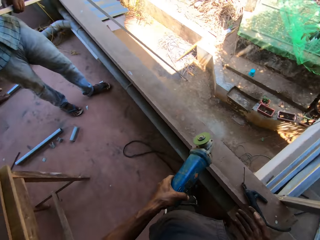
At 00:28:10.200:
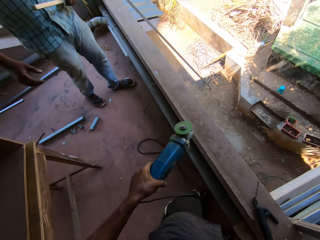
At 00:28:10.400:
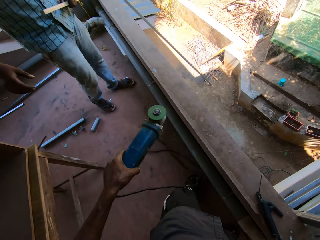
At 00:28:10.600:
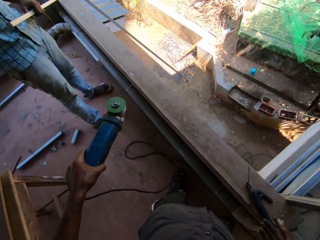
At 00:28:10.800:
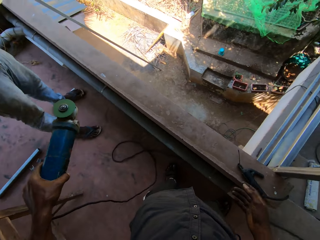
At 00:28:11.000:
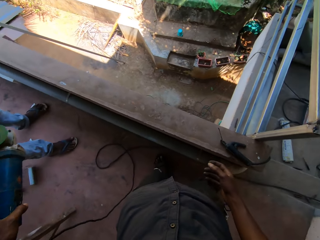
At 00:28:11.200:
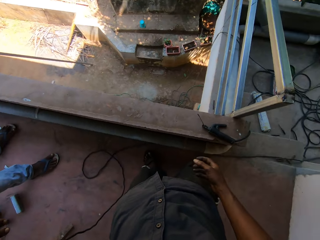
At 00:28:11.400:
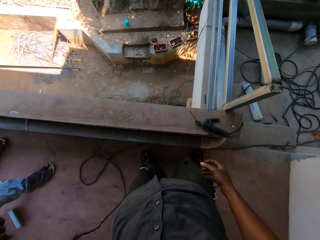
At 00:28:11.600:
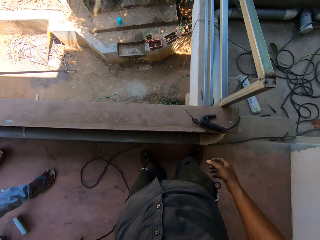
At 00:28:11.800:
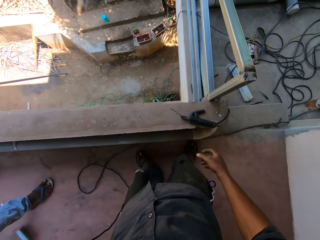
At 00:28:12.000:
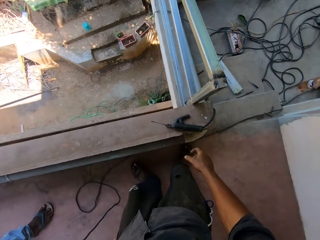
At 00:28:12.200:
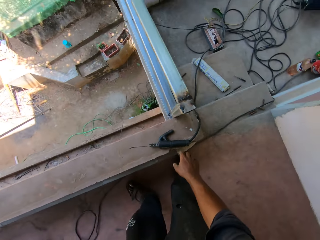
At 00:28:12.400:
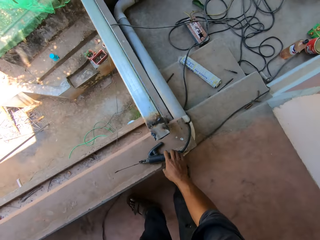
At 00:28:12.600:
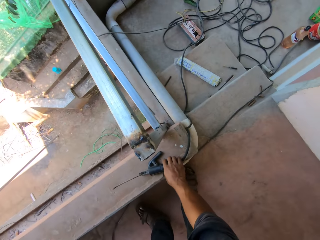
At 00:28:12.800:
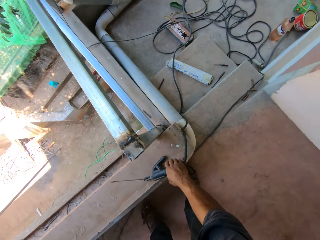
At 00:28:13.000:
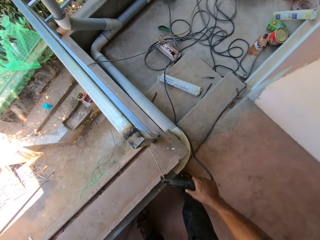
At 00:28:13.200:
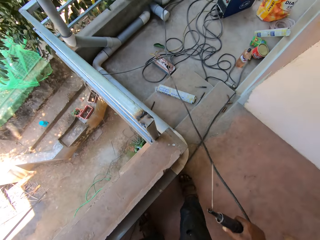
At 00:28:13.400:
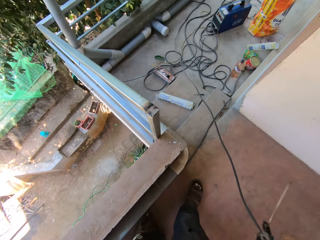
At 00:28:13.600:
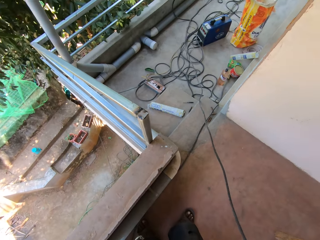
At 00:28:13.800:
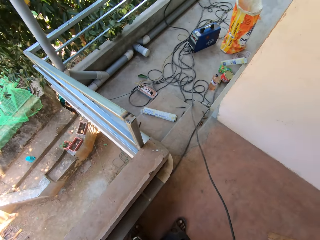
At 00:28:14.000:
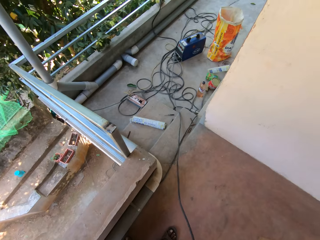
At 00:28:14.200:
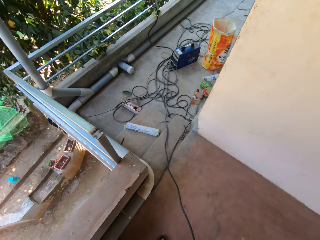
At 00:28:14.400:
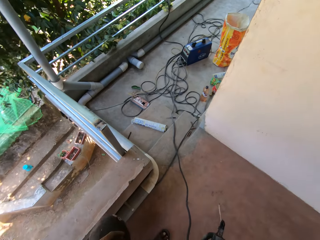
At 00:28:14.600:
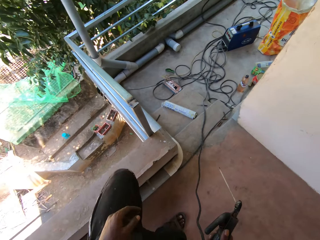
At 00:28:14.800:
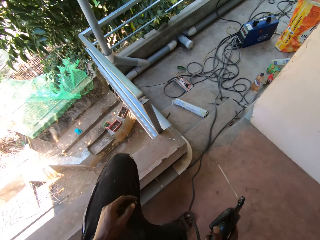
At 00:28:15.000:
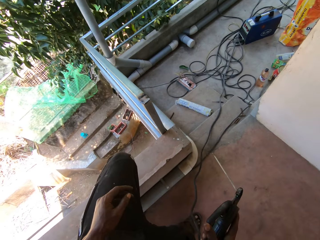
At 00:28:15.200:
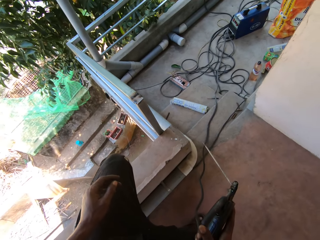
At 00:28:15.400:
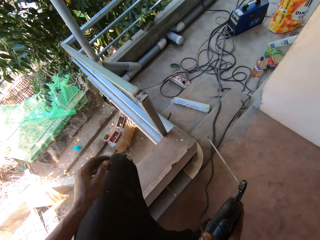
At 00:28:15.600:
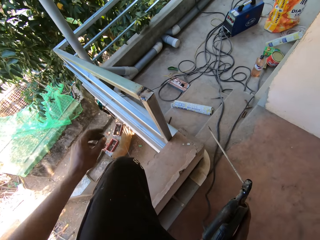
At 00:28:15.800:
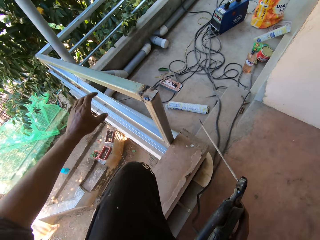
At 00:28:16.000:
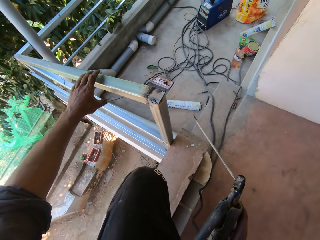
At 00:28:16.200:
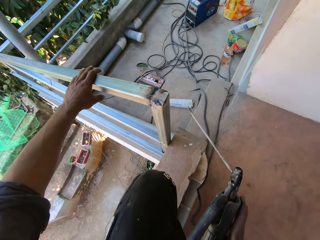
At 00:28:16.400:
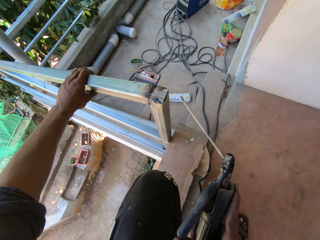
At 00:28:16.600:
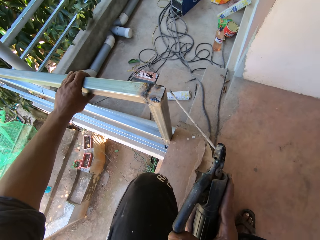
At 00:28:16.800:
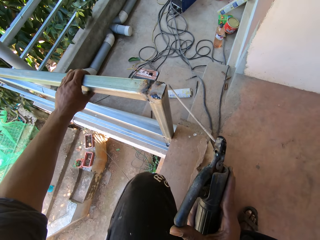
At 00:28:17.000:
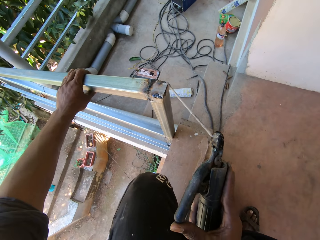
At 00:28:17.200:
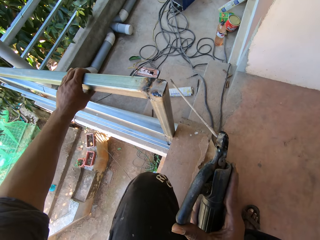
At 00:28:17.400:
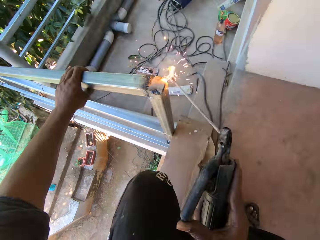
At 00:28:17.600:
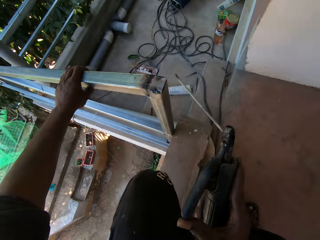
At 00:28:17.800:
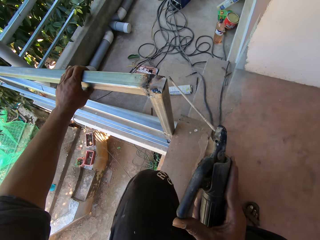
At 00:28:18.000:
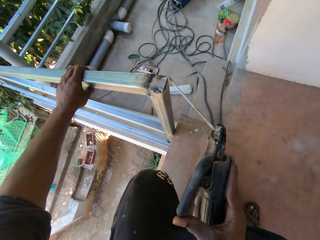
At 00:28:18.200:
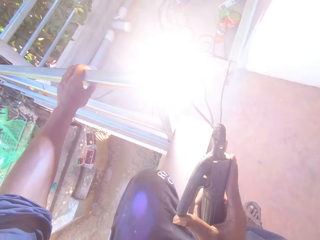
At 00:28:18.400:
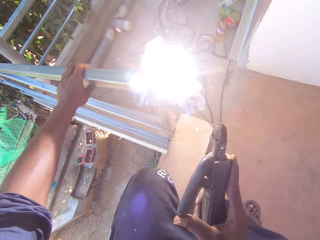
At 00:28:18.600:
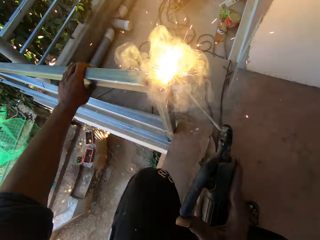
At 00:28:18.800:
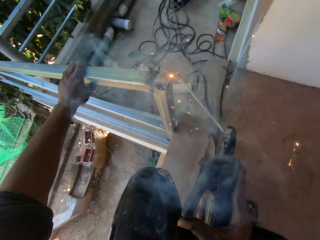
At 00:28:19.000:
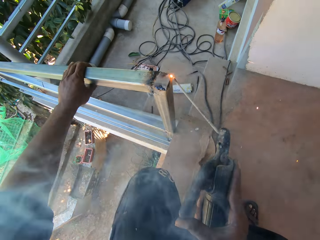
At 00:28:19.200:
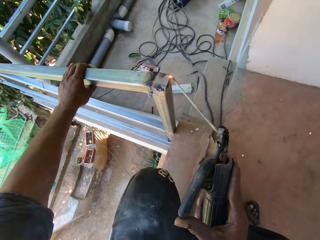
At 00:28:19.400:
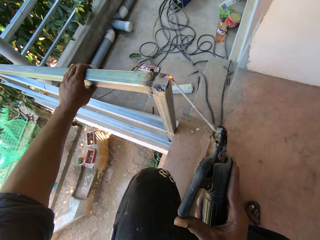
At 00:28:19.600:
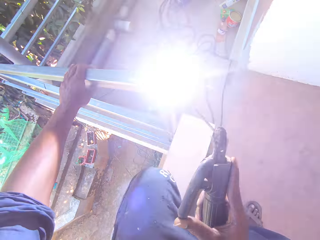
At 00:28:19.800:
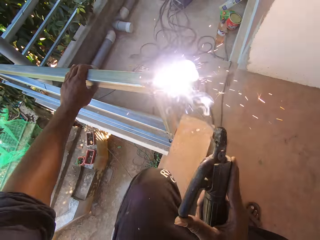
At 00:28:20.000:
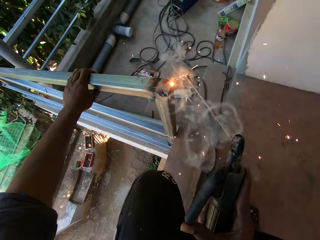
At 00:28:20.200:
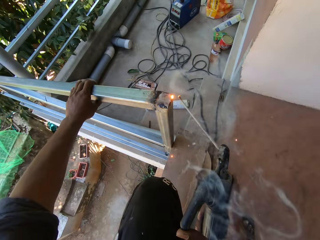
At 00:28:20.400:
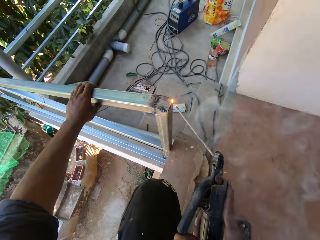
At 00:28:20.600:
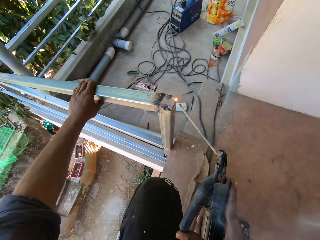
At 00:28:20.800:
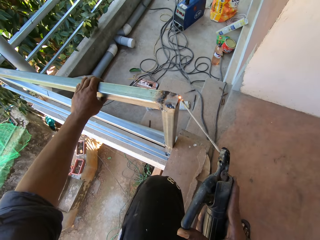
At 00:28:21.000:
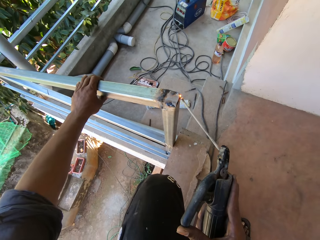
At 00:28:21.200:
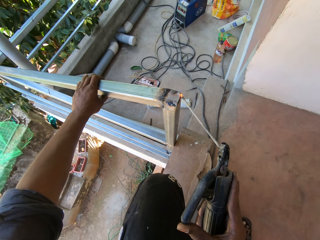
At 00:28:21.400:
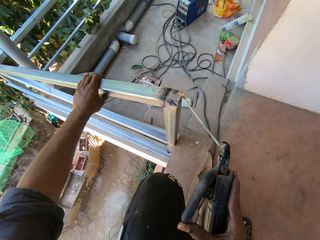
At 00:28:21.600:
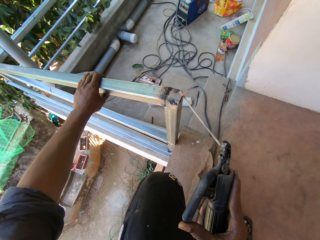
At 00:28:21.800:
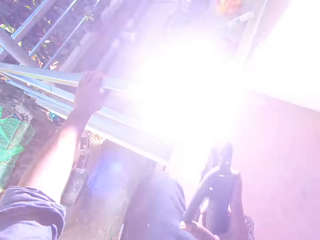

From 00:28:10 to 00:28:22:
The camera wearer lifts the left hand. He passes the angle grinder to the man with his left hand. The man walks towards the camera wearer. The camera wearer picks up the electrode holder from the short wall with his right hand. He moves a leg. He places the leg on a wall. He holds the iron bar with his left hand. He welds the iron bar with the electrode holder in his right hand.

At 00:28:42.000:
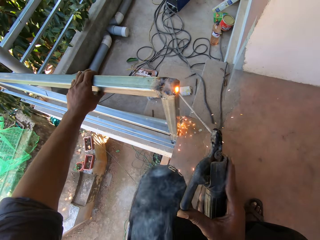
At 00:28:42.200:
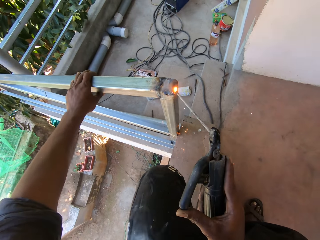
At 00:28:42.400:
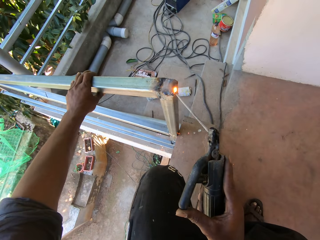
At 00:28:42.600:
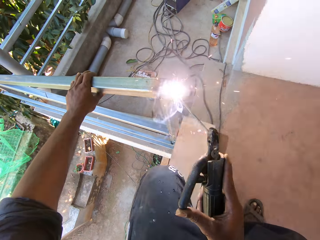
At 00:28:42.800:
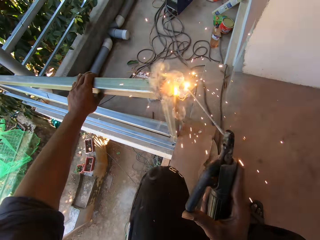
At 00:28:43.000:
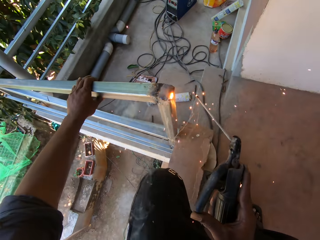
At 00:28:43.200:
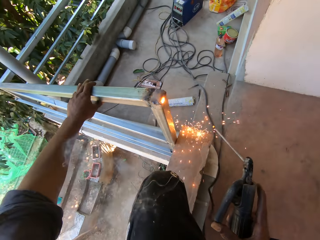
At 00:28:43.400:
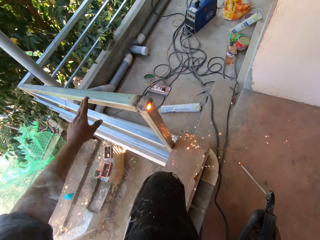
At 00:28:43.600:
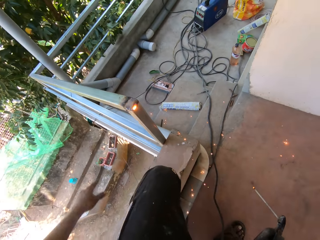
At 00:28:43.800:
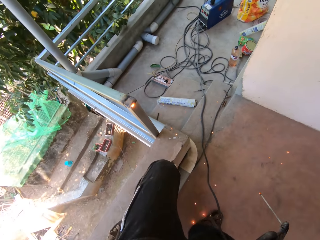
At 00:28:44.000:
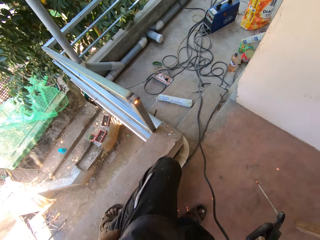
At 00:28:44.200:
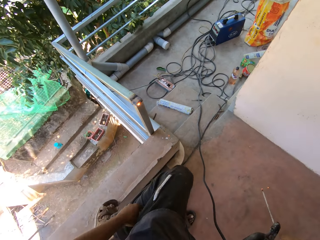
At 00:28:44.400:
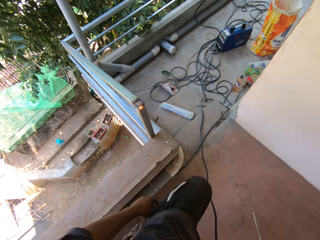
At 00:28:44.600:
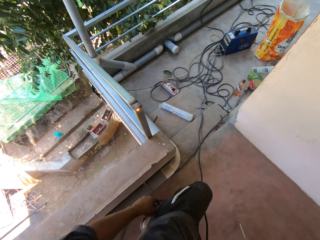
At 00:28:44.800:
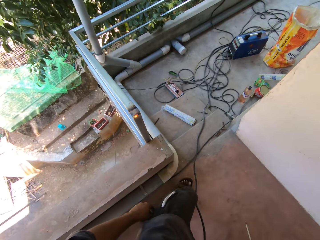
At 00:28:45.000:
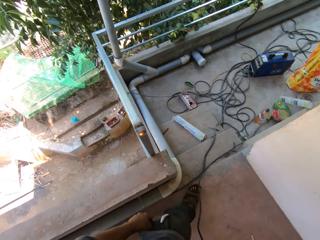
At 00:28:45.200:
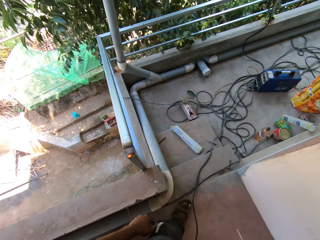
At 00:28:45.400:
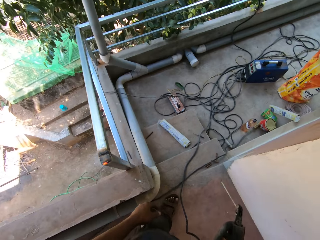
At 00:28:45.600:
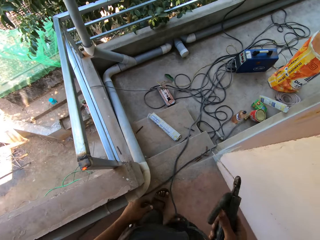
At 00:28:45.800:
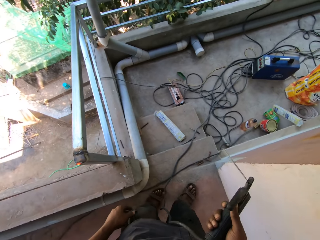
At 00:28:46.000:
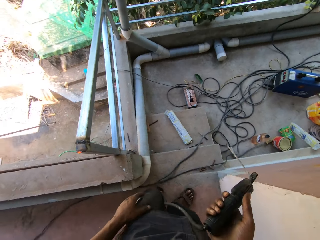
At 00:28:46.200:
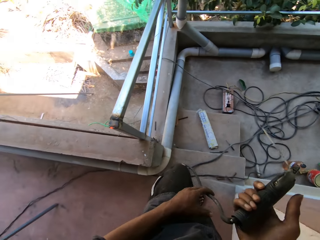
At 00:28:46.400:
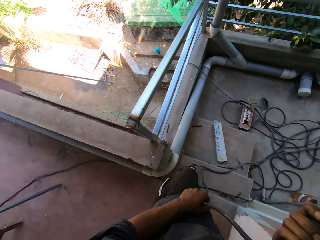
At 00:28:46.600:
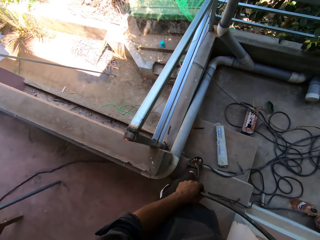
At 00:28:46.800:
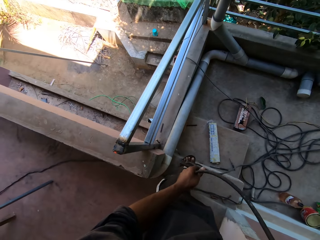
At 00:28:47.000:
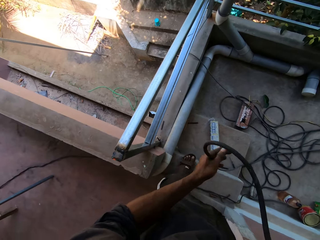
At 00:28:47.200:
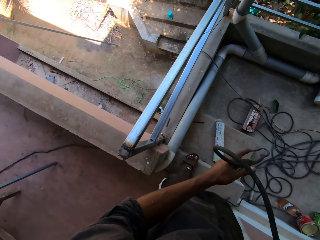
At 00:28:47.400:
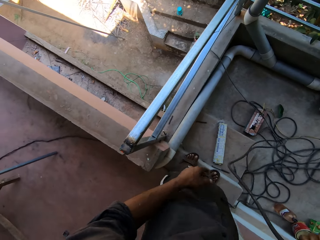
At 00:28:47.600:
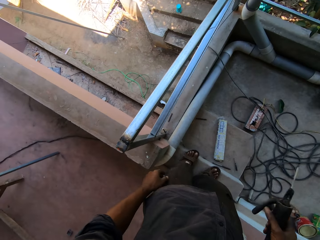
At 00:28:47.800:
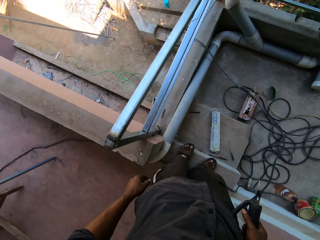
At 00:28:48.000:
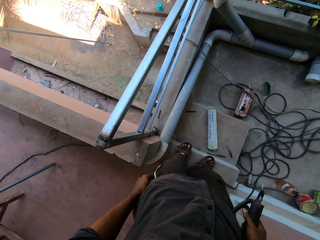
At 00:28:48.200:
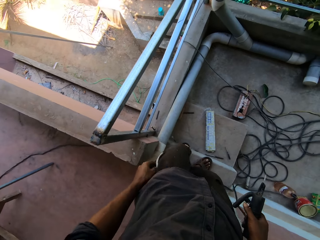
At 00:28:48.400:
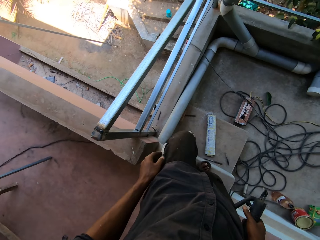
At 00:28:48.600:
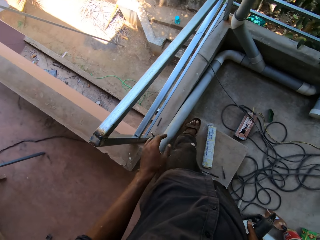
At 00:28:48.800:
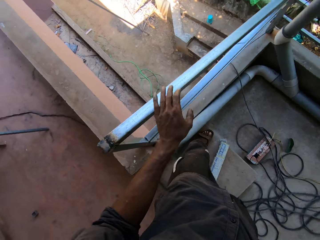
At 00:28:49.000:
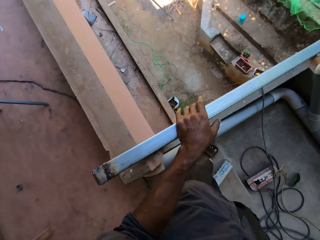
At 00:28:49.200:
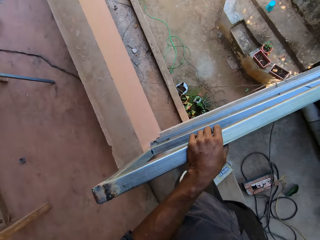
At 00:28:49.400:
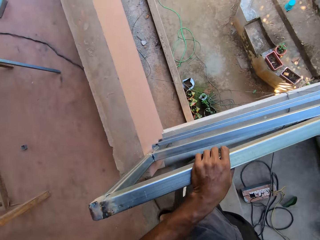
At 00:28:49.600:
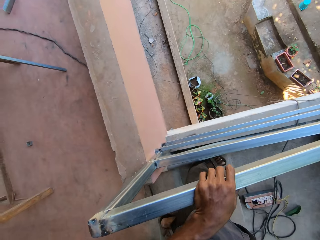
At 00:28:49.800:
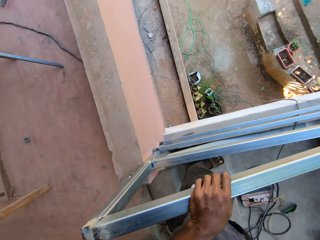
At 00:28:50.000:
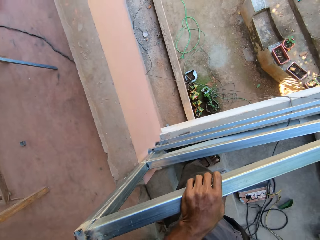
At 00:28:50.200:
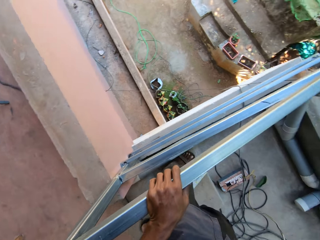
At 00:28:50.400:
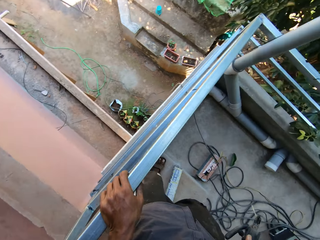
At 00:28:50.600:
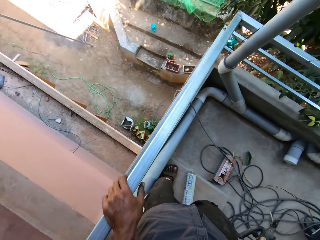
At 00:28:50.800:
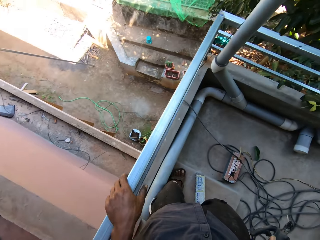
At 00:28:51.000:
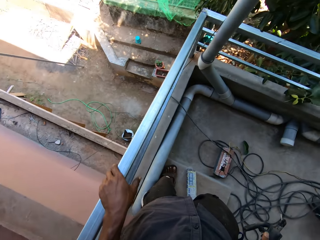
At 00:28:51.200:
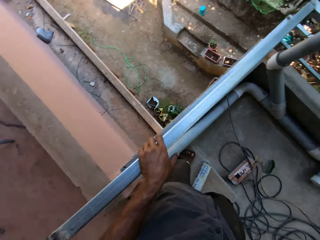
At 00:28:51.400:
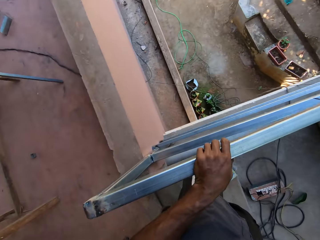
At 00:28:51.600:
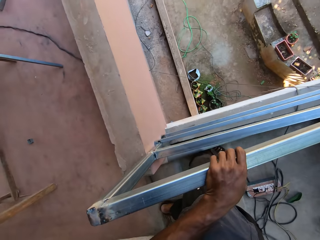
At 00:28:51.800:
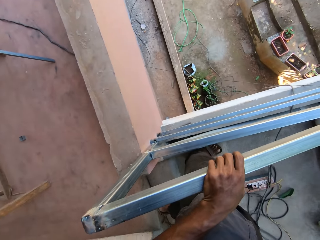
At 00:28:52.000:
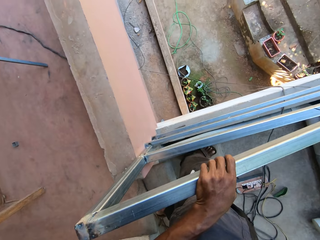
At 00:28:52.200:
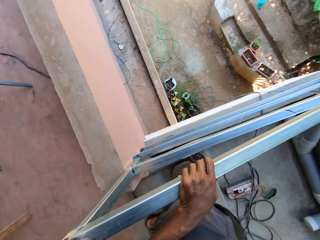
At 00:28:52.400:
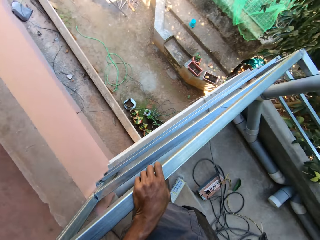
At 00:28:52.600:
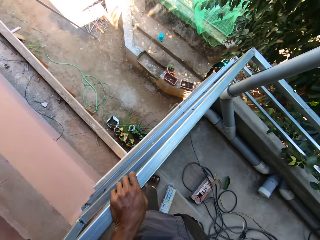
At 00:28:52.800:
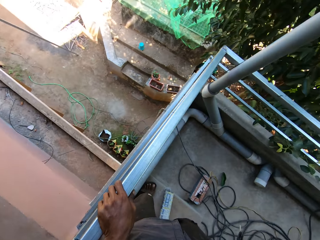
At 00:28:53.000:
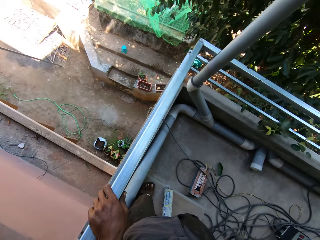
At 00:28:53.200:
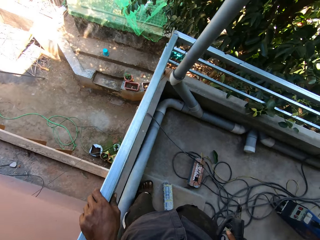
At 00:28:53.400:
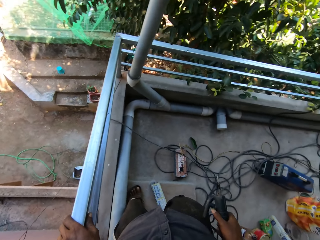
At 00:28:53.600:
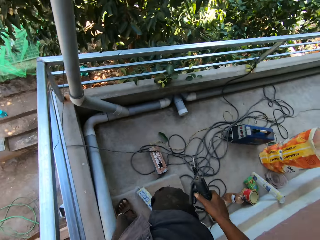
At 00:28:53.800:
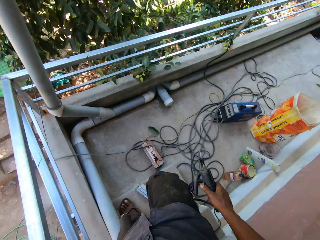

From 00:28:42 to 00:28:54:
The camera wearer walks in the balcony. He pulls the power cord of the electrode holder with his left hand. He holds a cable. He lowers the cable. He holds the iron bar with his left hand. He looks around. He interacts with the man.
